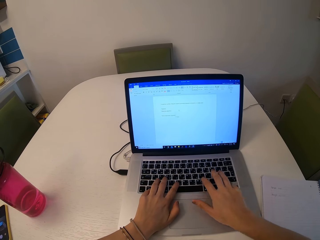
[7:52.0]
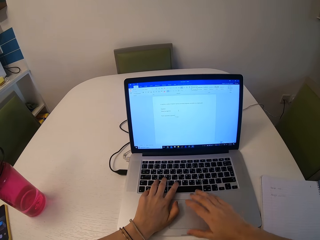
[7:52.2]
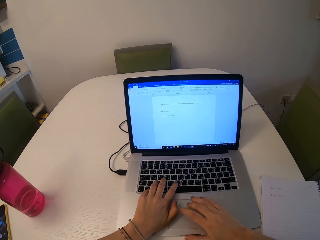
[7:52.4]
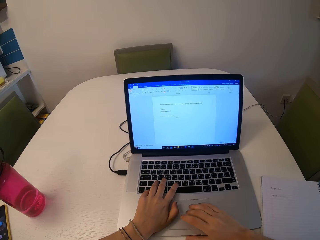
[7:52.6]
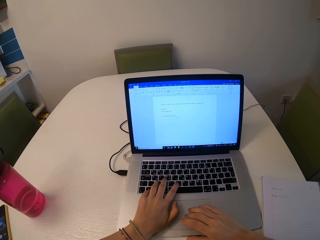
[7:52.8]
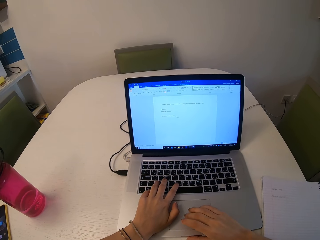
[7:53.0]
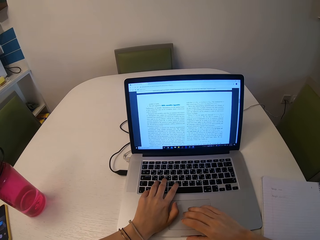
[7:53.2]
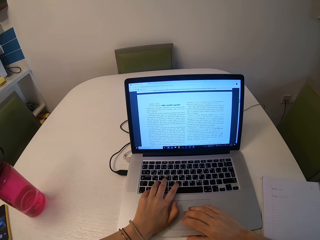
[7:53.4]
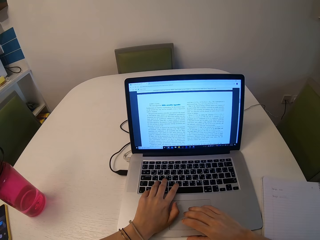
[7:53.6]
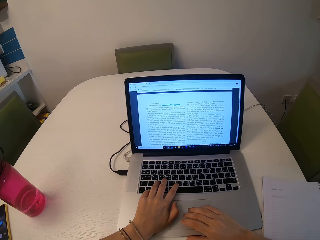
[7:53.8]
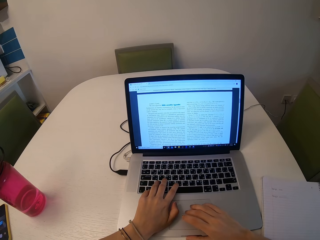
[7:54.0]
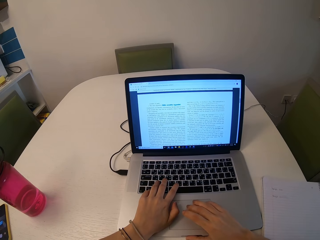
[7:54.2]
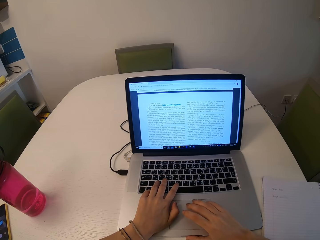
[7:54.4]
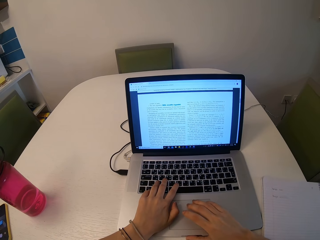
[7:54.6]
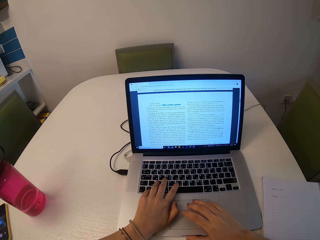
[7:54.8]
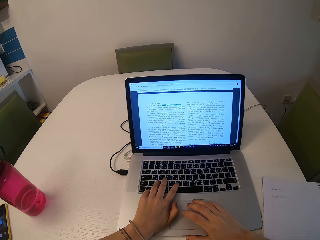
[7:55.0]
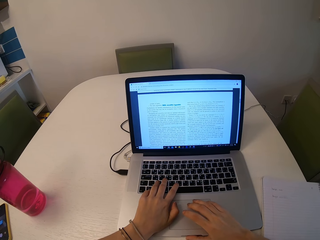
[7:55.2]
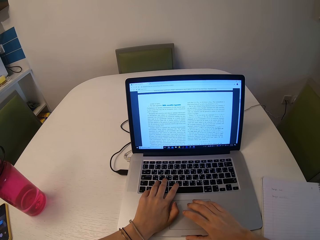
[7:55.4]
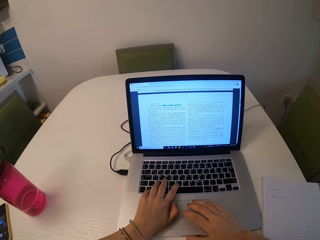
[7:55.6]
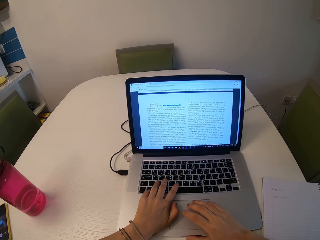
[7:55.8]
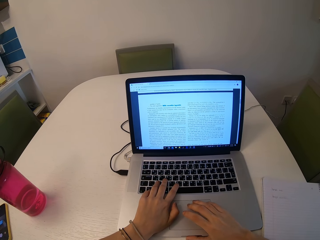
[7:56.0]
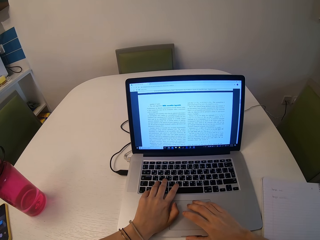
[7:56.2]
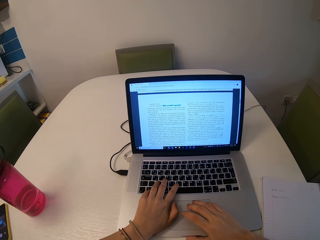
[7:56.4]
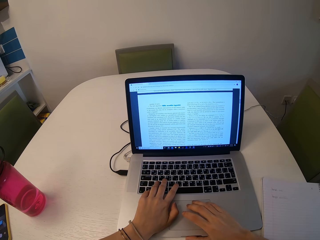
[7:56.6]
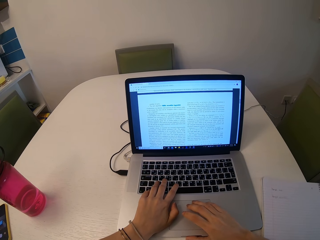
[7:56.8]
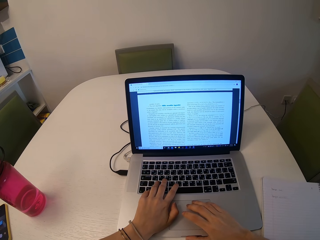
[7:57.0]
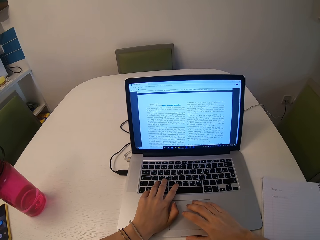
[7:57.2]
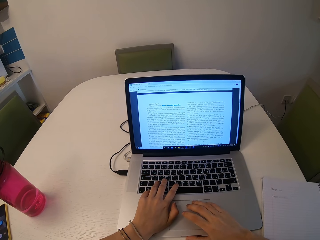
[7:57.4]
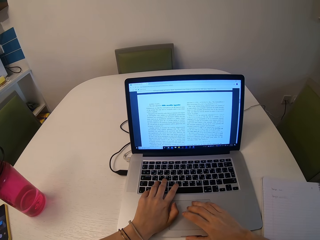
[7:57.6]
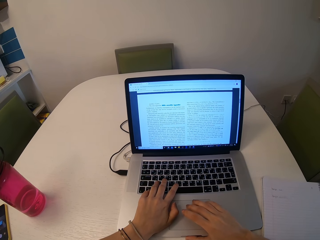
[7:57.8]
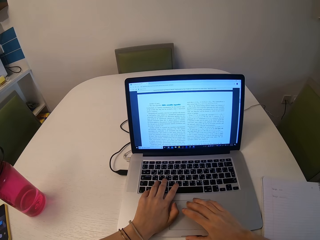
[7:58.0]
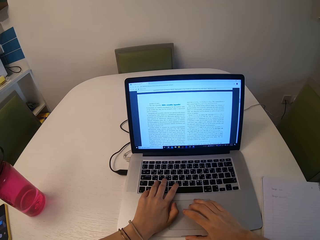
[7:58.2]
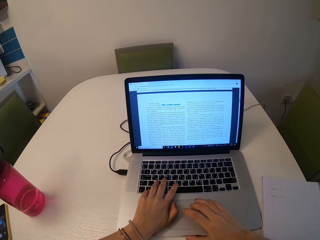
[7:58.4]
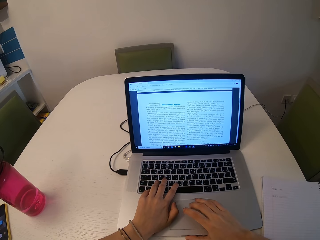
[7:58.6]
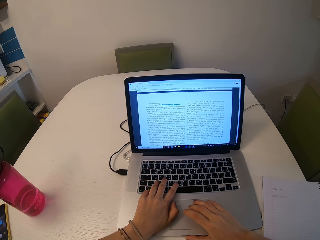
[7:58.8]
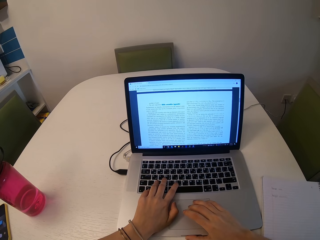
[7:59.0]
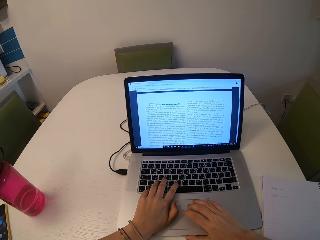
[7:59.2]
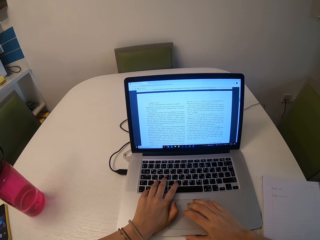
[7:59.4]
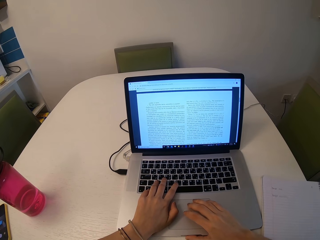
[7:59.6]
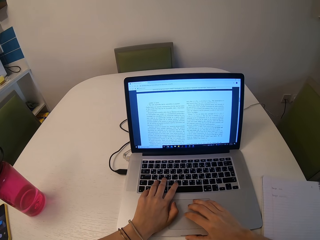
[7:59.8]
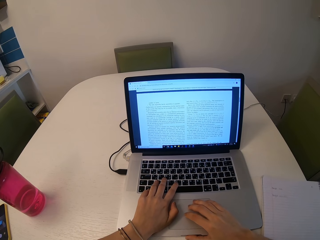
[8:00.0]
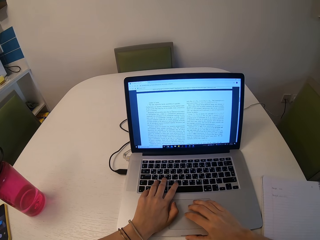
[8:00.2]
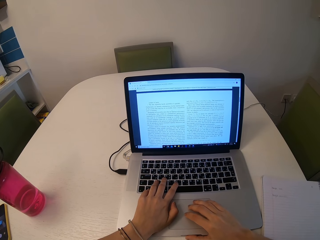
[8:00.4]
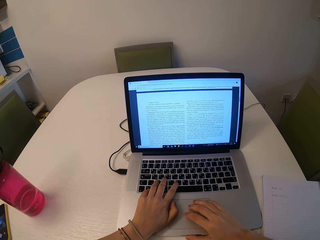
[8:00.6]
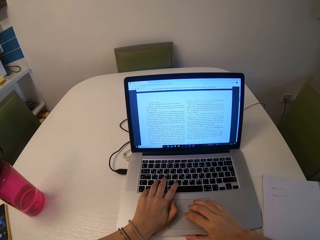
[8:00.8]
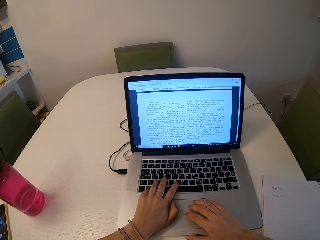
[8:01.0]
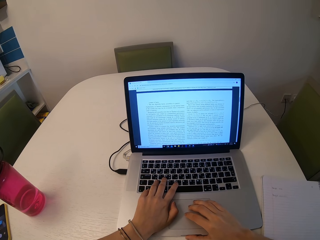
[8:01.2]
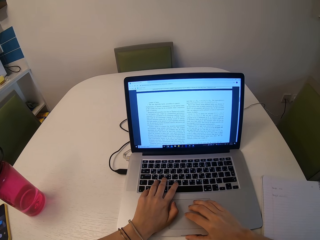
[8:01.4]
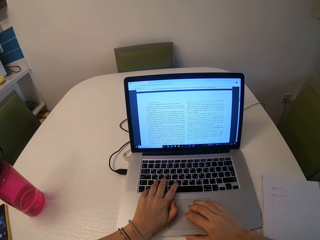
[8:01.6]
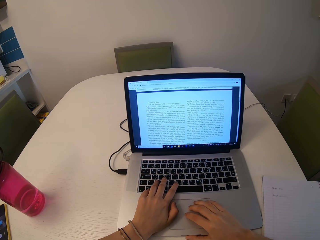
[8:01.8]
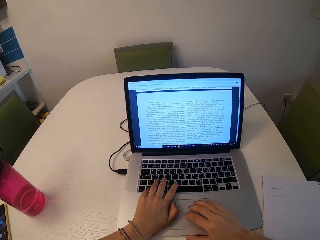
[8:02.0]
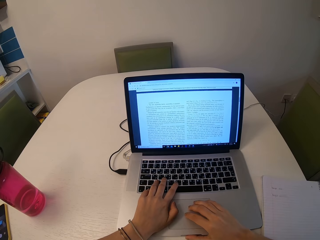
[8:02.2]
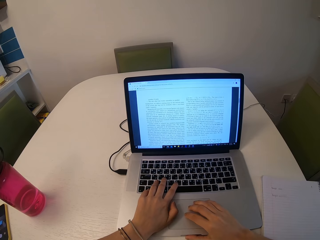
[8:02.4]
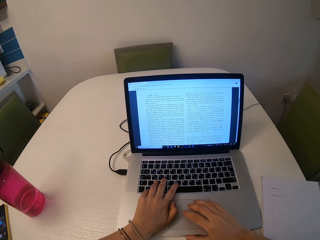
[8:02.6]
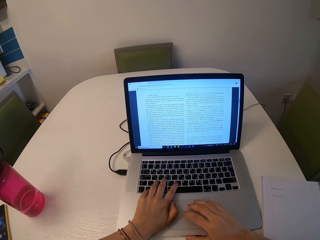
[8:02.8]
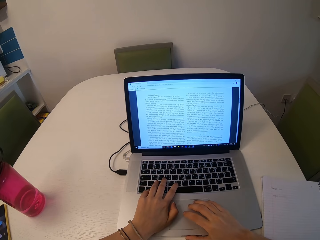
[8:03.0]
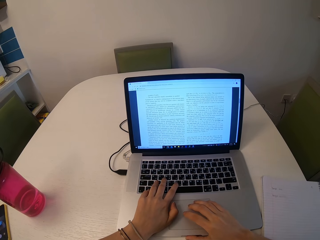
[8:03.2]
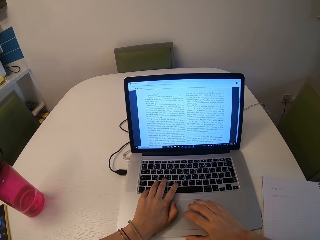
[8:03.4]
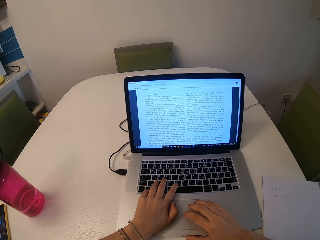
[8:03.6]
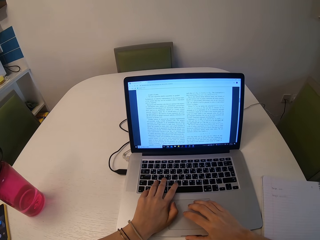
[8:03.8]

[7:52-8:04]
The camera wearer reads through the document on the laptop.

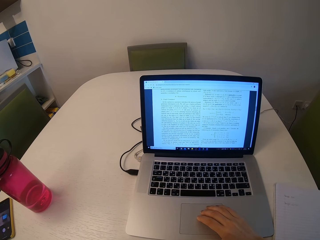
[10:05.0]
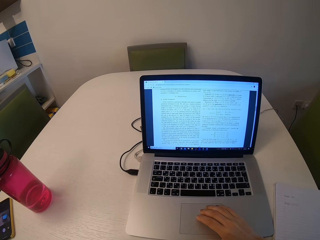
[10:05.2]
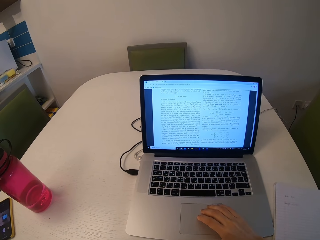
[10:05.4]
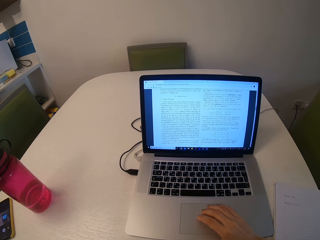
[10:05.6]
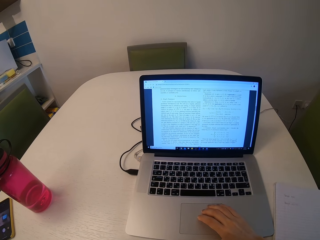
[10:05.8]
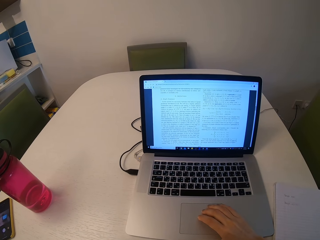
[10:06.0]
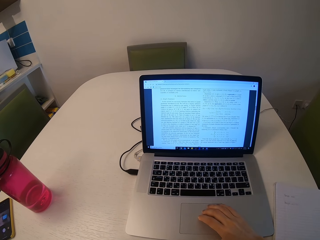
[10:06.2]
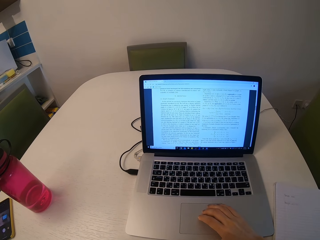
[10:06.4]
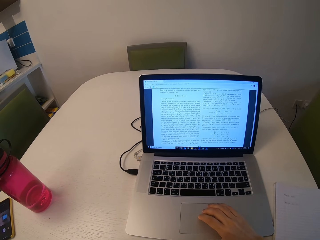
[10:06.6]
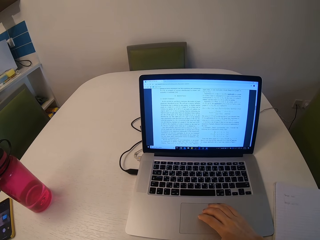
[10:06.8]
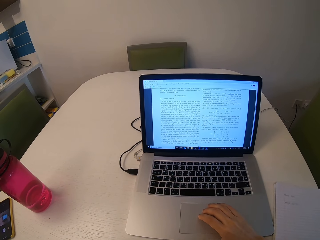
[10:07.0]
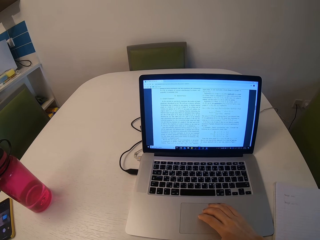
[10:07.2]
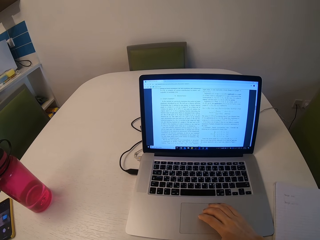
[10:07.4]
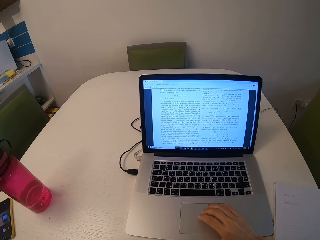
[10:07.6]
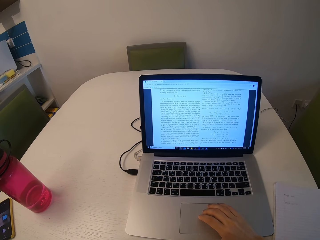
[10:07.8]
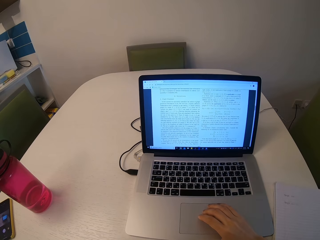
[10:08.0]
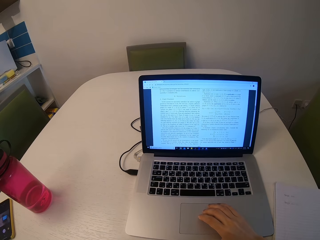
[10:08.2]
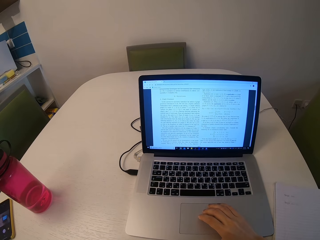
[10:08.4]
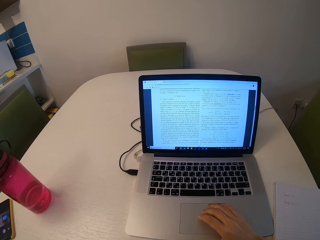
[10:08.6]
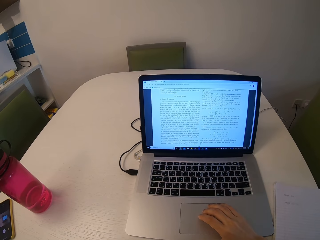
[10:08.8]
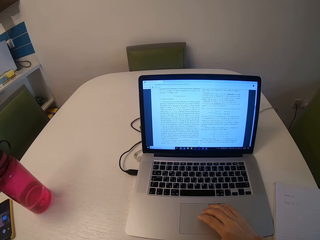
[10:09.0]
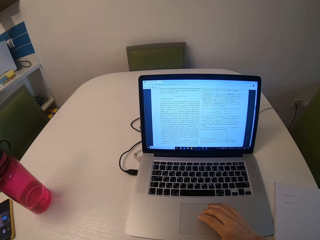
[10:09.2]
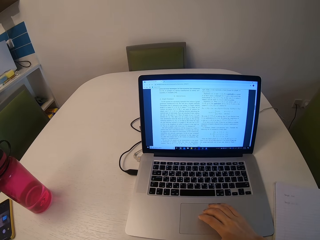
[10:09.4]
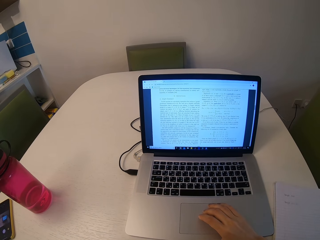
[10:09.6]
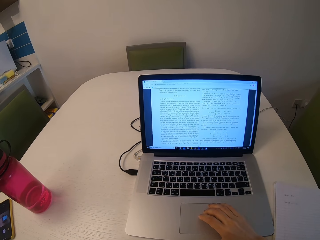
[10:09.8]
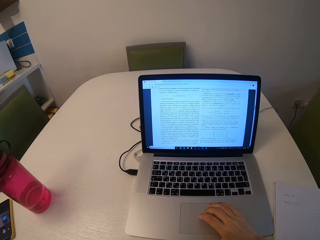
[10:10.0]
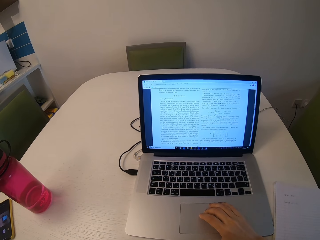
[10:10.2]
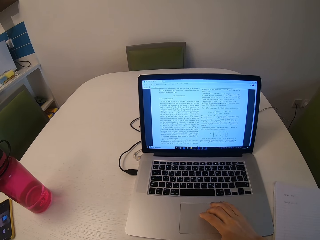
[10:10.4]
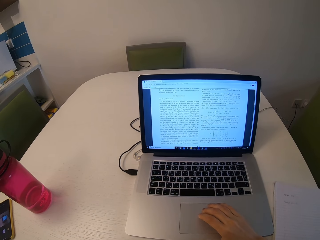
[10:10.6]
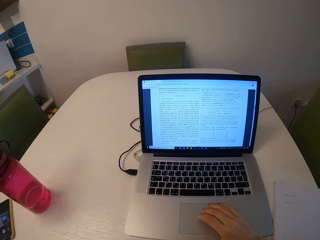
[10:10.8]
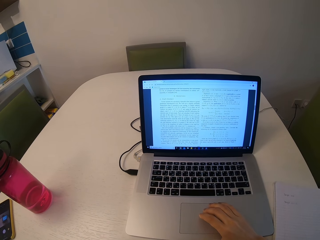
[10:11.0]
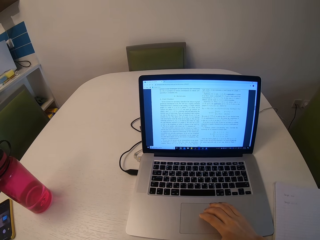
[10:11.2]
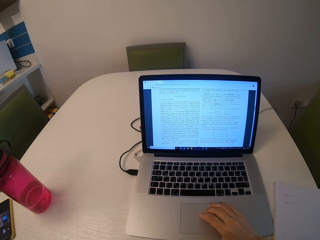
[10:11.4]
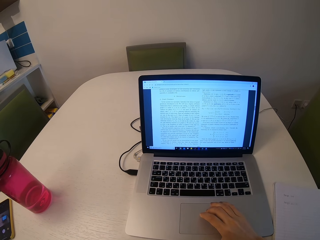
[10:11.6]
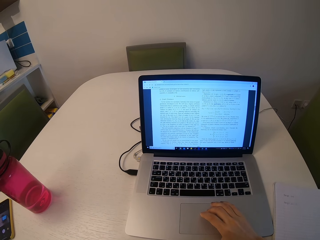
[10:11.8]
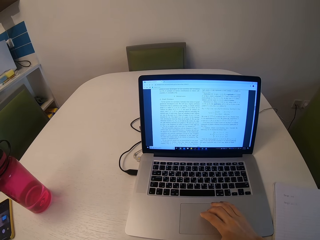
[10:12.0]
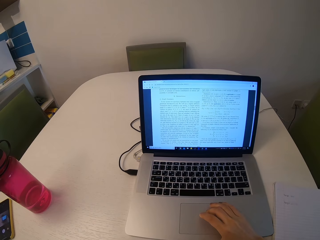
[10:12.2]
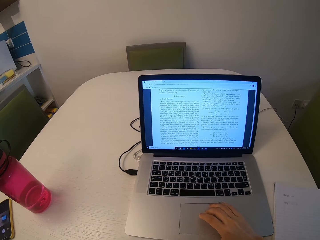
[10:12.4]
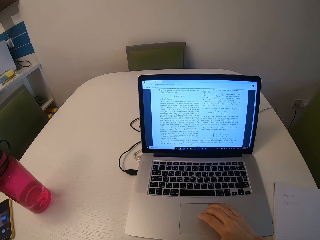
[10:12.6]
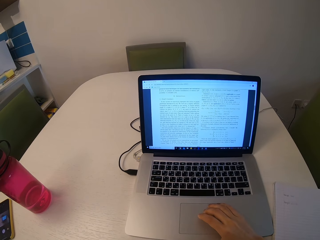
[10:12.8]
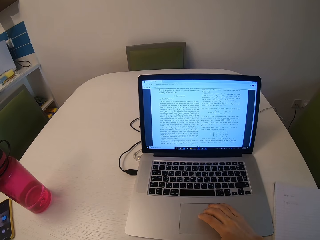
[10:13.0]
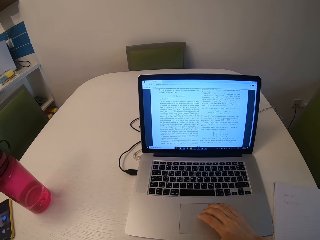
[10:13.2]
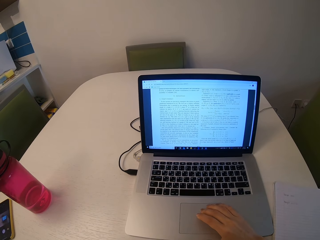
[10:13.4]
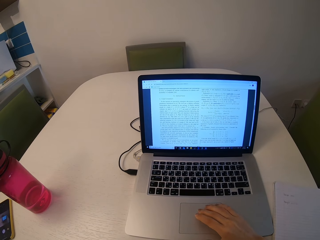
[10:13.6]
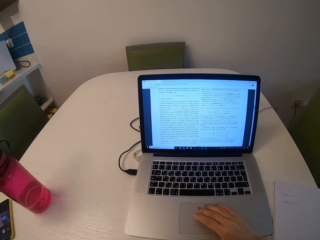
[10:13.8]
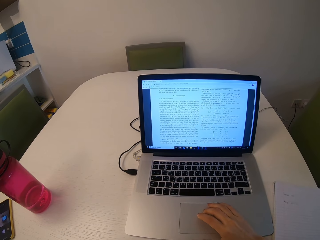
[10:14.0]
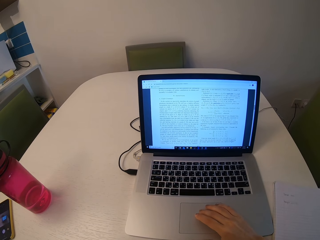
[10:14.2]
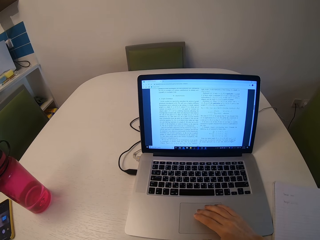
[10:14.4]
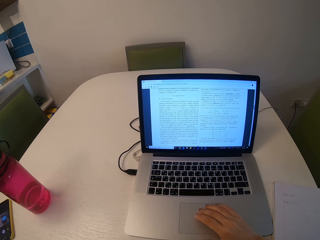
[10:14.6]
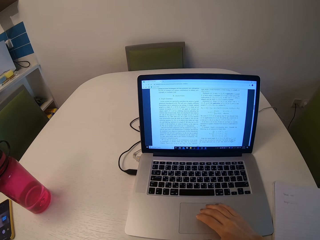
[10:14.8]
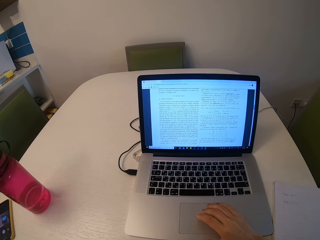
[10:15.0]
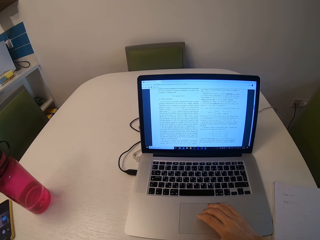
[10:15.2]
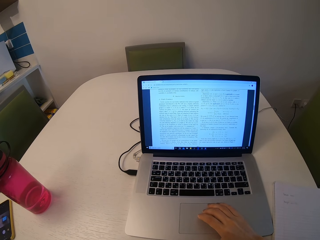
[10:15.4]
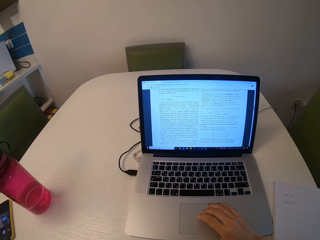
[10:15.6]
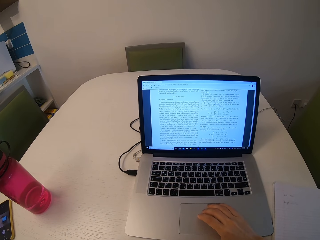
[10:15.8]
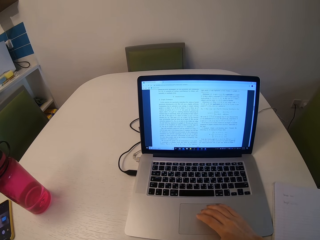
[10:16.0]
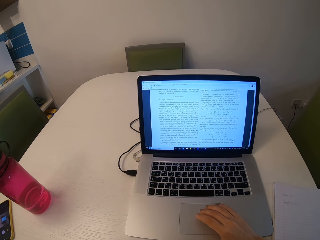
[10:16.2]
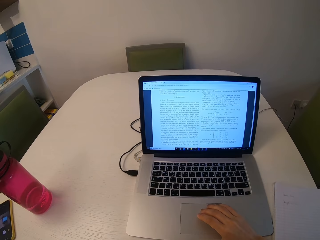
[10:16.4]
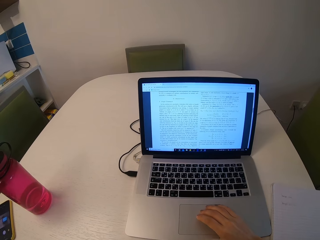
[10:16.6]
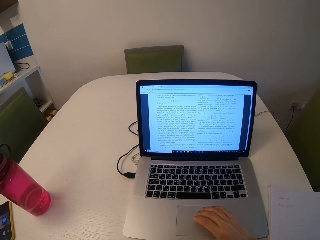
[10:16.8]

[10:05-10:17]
The camera wearer reads through the document.
